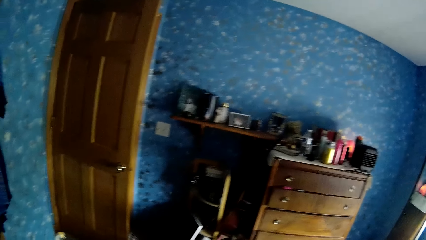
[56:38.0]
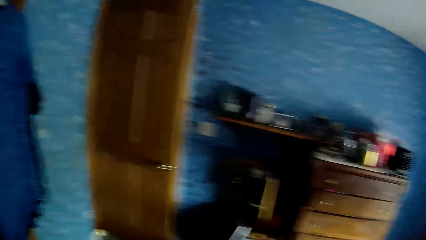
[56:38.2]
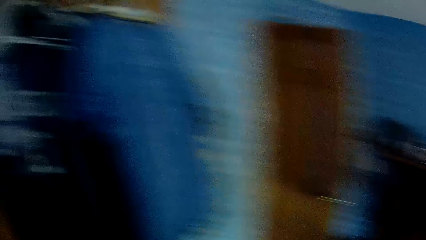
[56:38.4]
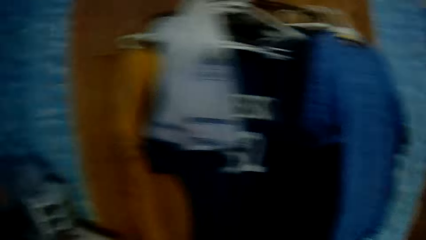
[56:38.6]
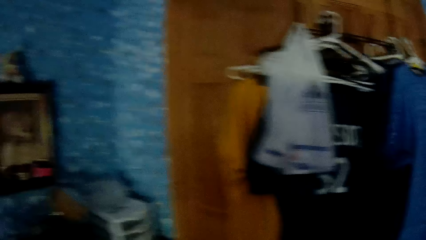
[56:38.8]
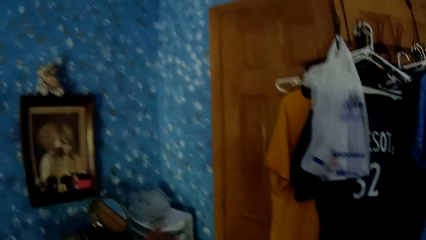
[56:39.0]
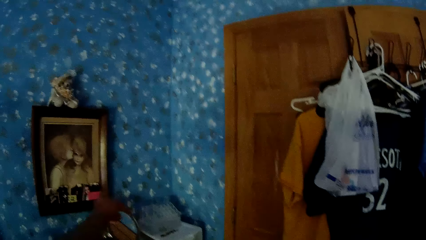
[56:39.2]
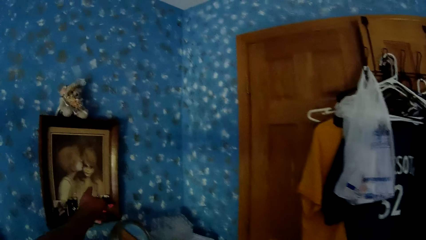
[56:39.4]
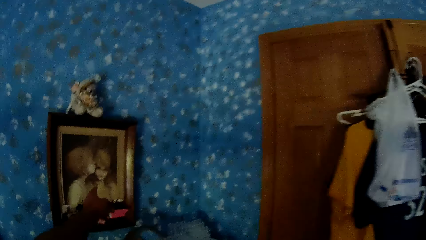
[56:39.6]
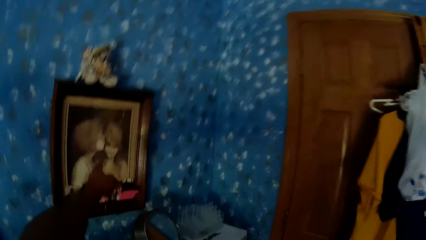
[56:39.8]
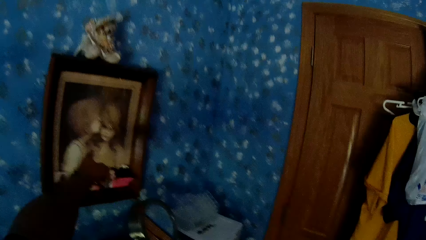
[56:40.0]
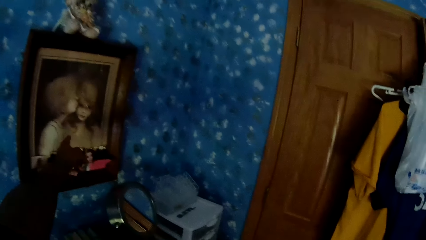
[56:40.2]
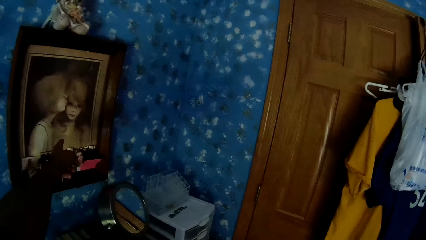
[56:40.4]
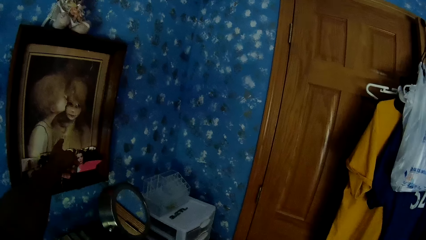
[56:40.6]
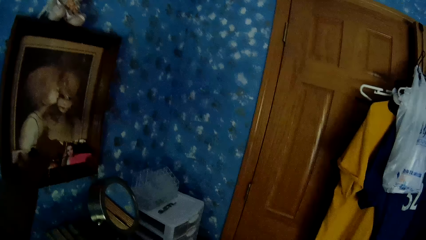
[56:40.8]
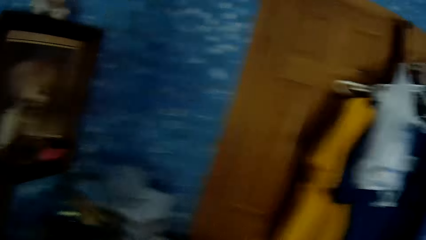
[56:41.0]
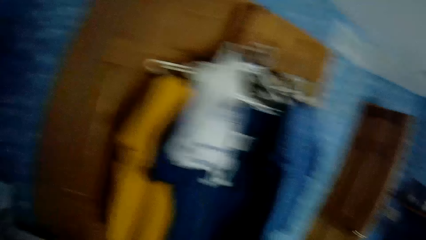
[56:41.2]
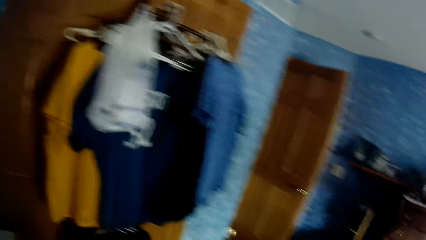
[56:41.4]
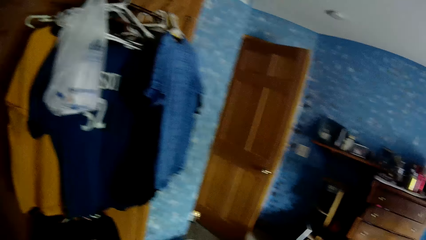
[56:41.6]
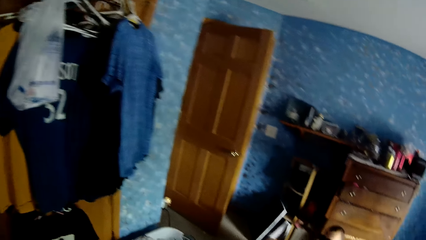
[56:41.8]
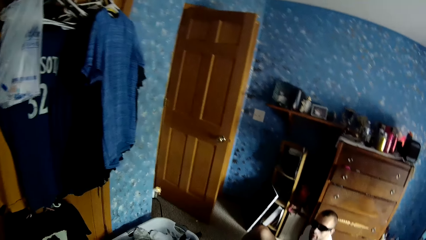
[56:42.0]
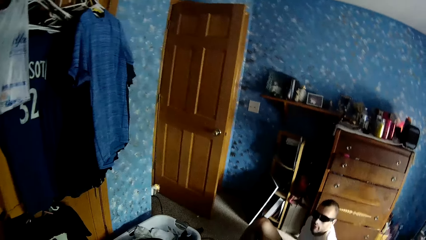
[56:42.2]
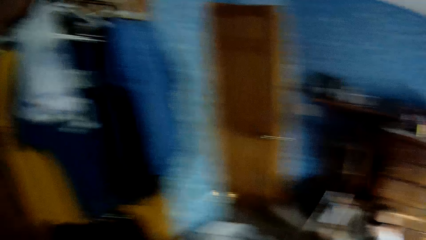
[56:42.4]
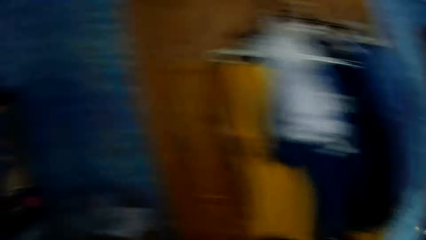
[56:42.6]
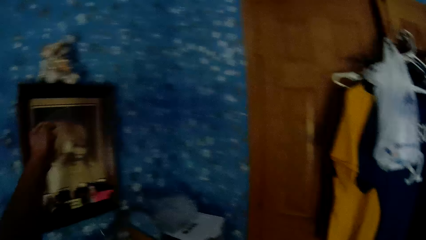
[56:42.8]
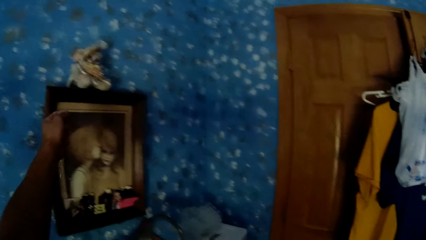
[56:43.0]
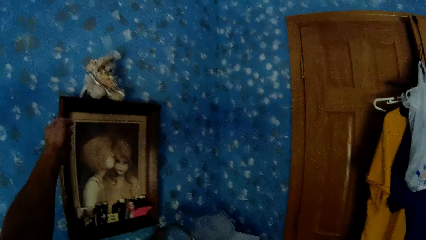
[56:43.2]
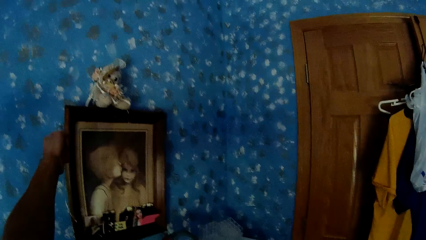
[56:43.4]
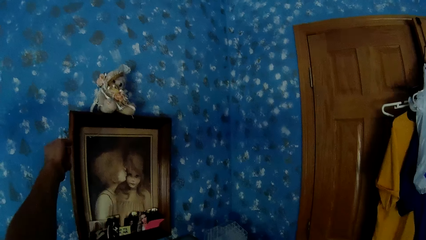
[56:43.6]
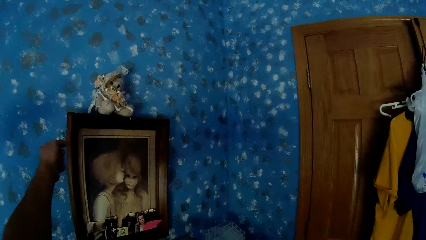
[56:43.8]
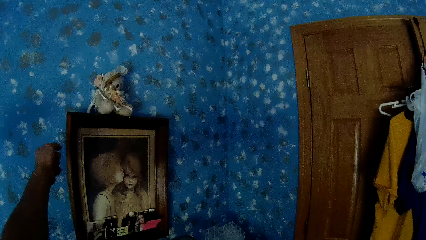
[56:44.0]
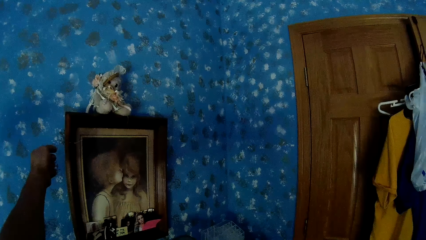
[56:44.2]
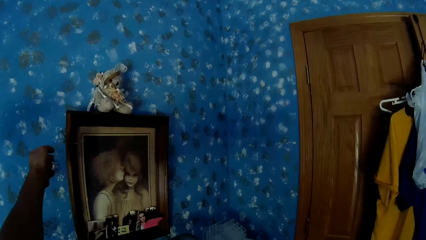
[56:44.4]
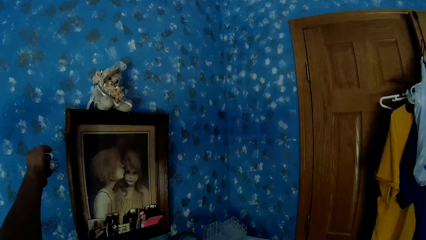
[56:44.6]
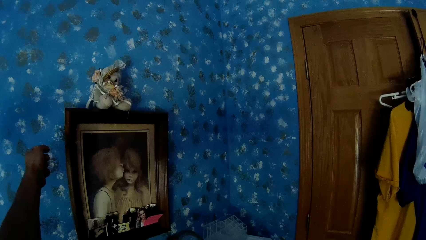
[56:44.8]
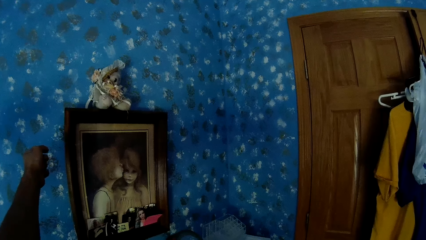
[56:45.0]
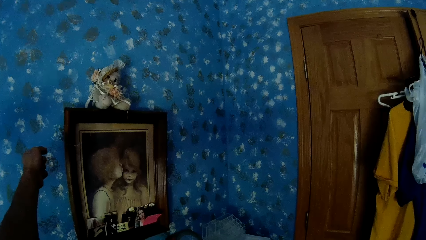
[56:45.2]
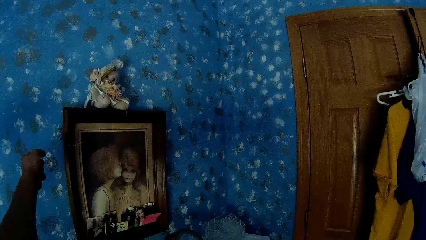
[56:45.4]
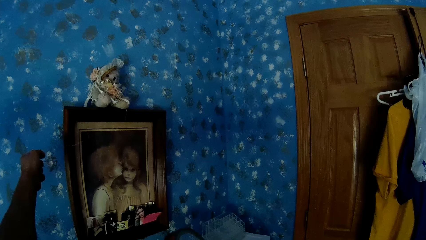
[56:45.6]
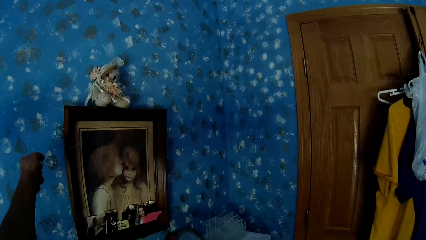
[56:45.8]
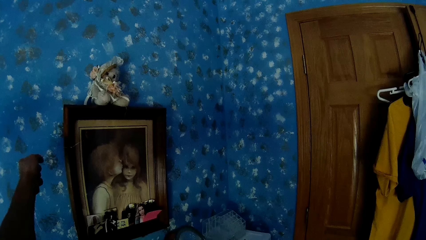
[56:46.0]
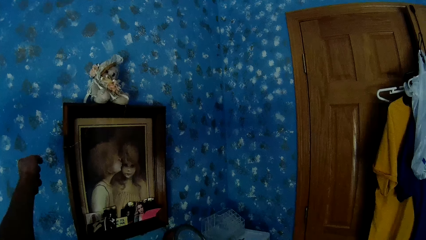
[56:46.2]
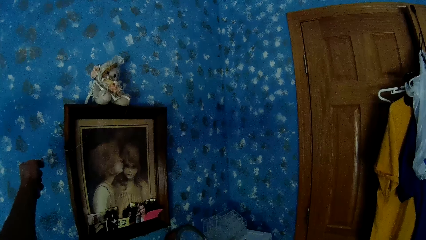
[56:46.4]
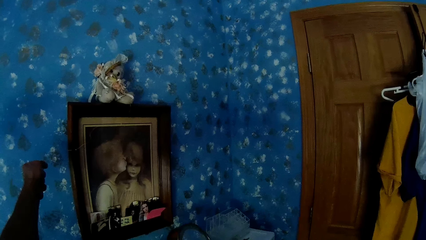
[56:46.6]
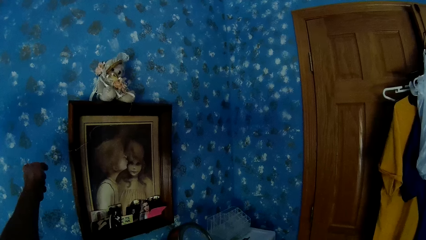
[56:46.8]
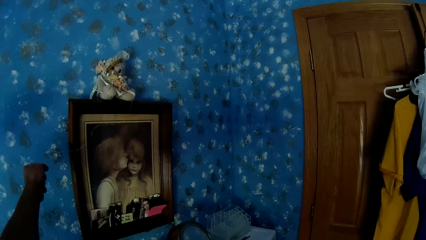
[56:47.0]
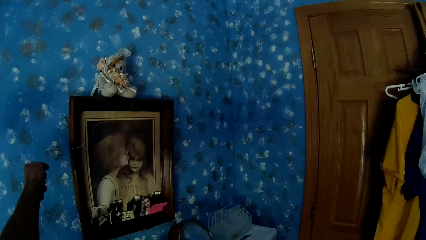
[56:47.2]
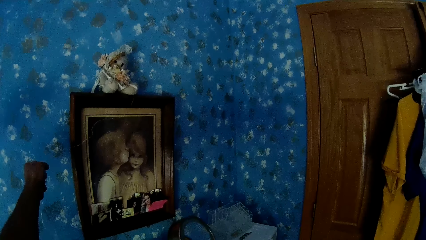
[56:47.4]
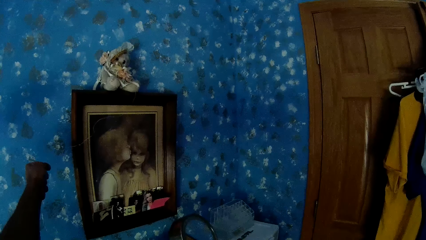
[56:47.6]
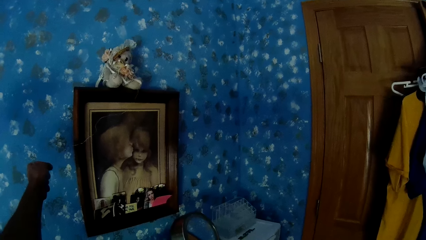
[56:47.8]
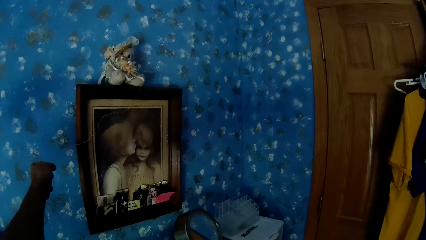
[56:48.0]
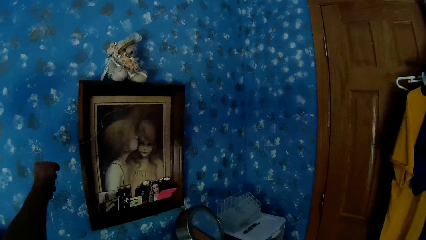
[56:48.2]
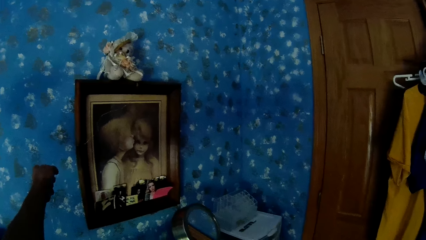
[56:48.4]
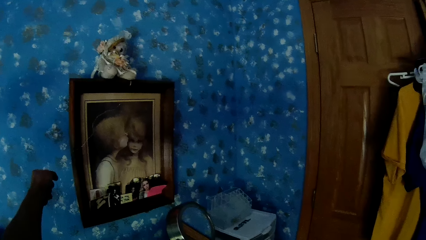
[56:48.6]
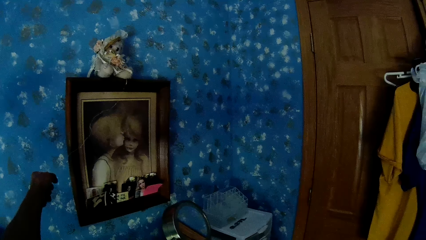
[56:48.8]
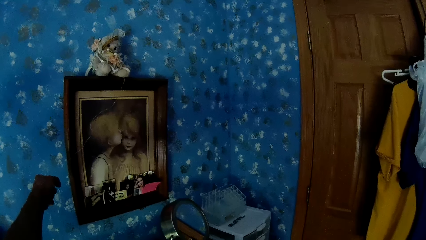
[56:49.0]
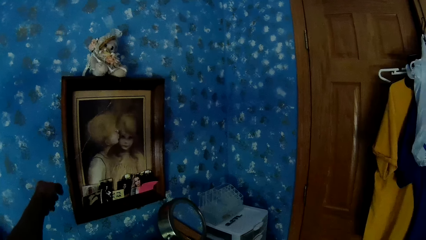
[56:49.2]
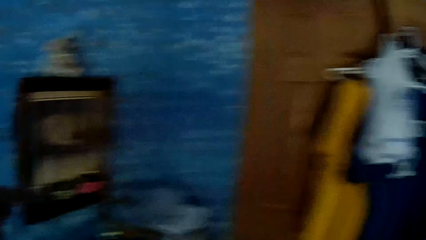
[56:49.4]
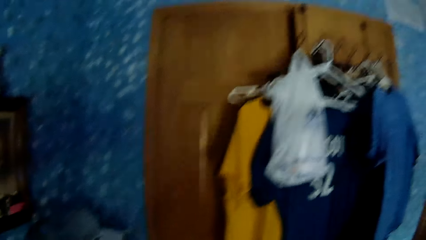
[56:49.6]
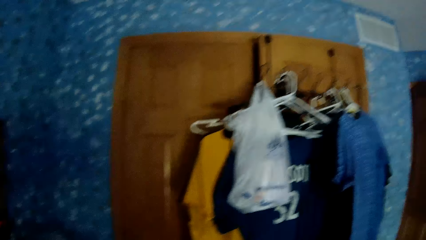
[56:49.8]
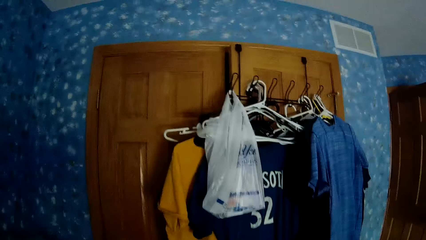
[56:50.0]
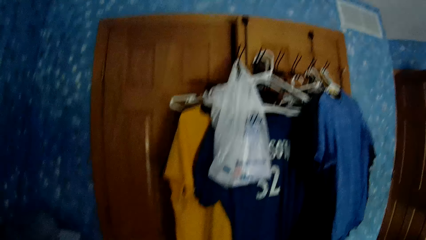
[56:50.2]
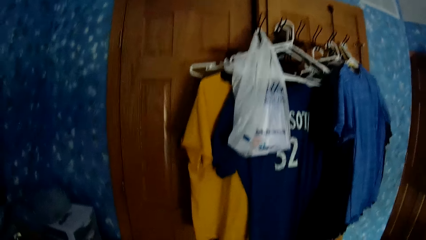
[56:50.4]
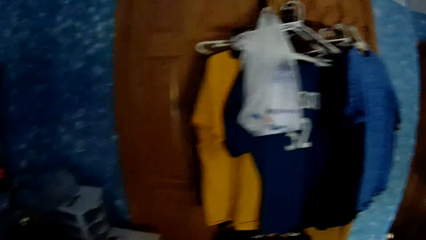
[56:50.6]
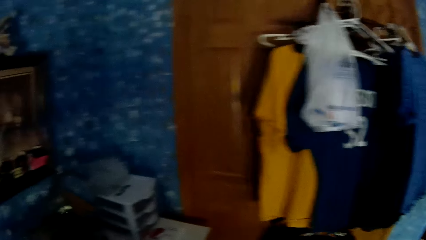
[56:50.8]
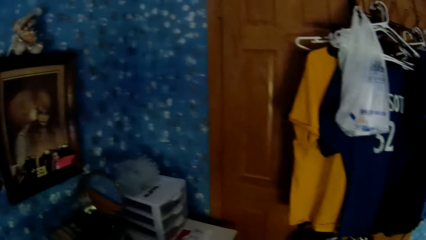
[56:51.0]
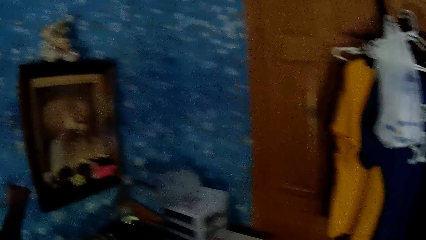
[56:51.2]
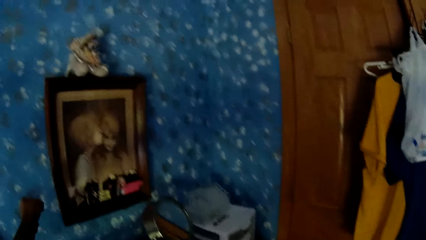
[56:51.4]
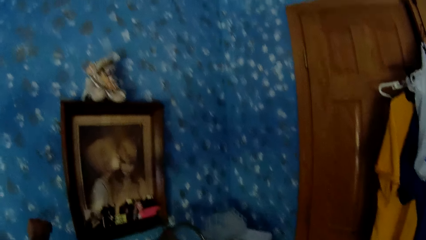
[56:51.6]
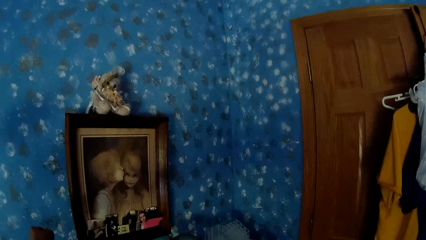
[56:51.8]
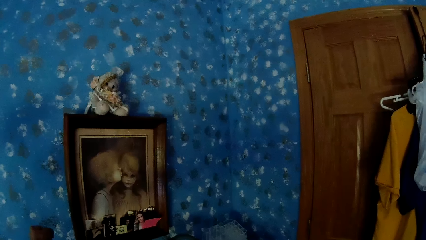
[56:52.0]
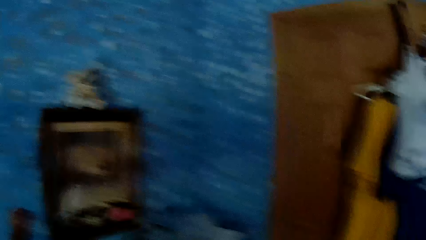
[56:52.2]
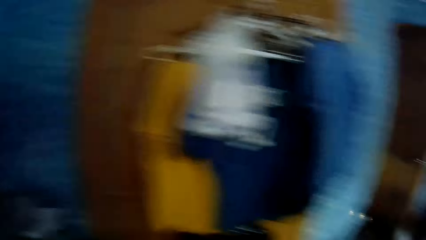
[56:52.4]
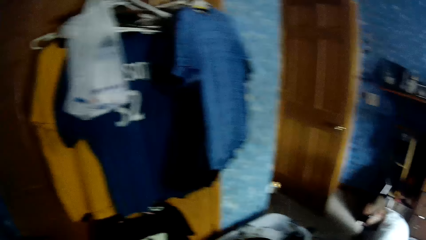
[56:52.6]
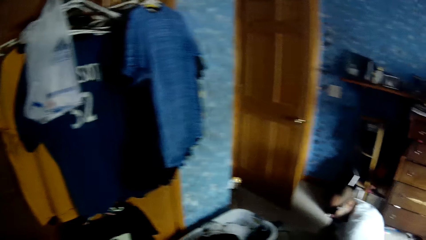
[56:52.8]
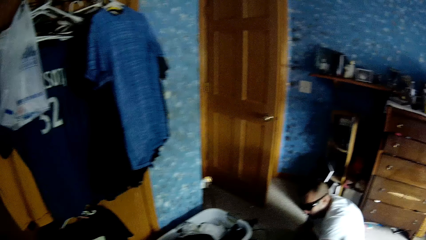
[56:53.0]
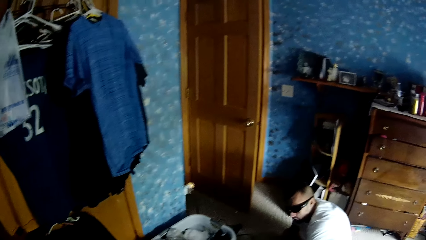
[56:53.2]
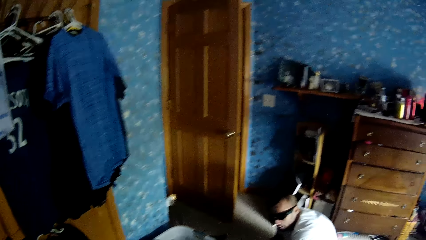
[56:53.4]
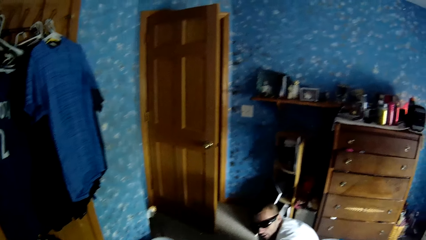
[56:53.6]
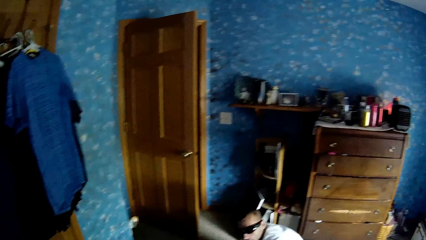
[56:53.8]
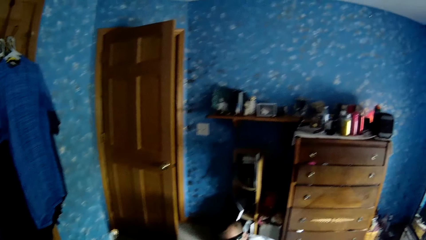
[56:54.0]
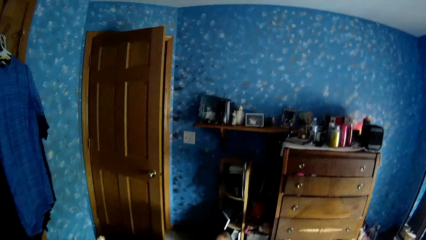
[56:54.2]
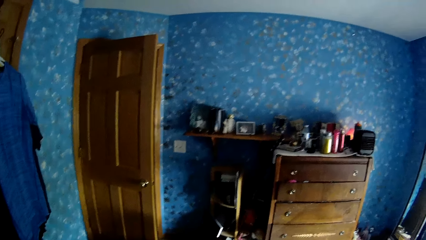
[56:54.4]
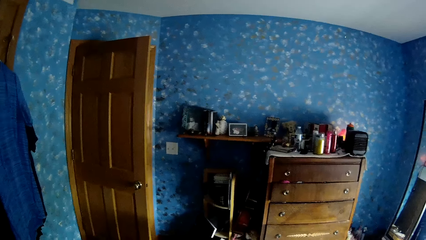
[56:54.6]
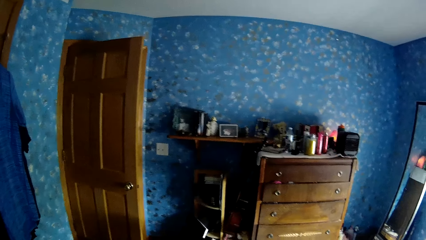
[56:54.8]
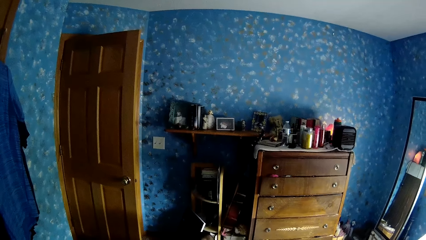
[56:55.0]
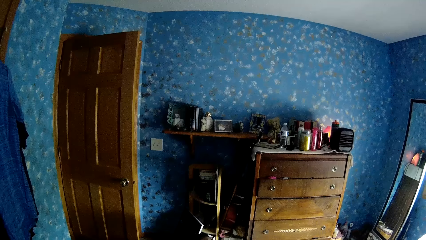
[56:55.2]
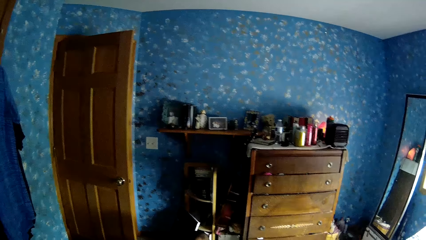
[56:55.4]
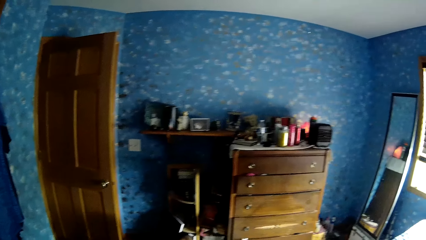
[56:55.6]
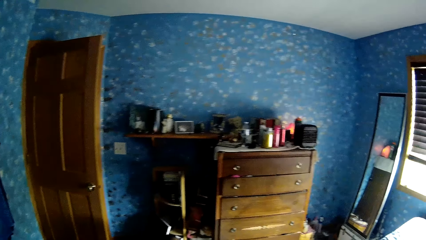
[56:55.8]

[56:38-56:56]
The camera wearer looks around the room. He points at a photo on the photo frame or picture frame. He looks around the room. He looks around the room at the picture frame. He moves a string on the picture frame with his hand. He looks around at the wardrobe. He looks around at the picture frame. He looks around at a person.
